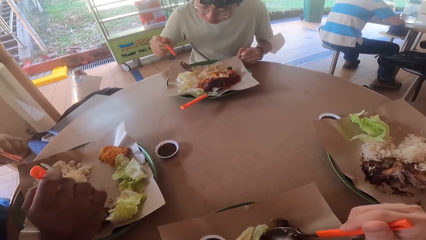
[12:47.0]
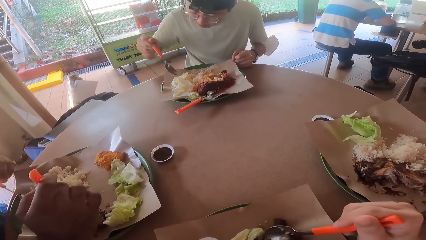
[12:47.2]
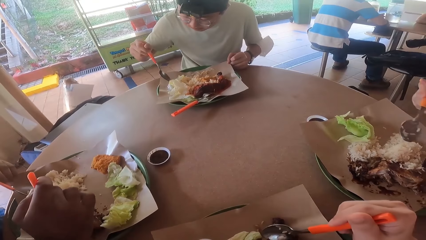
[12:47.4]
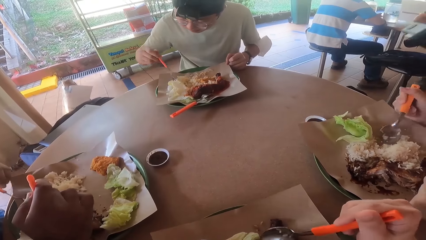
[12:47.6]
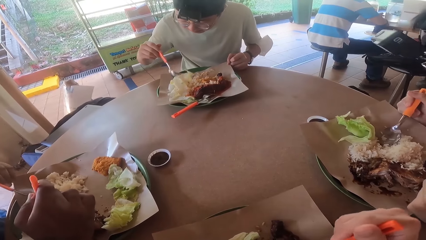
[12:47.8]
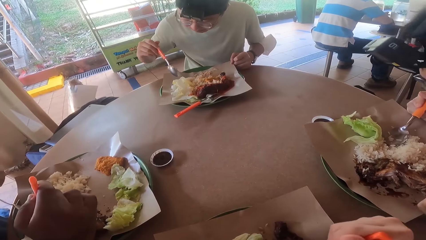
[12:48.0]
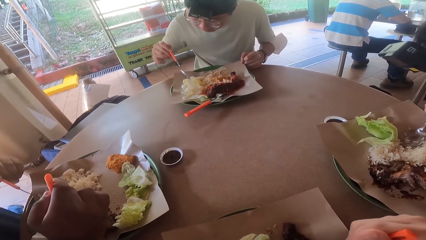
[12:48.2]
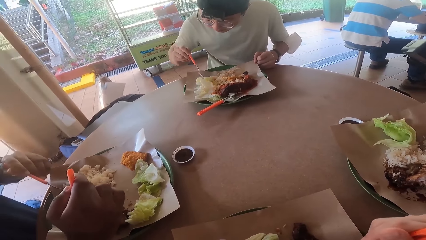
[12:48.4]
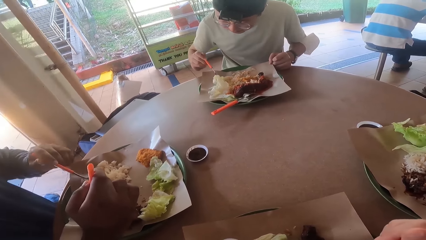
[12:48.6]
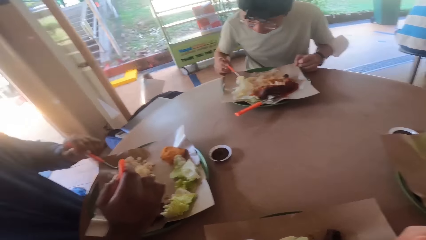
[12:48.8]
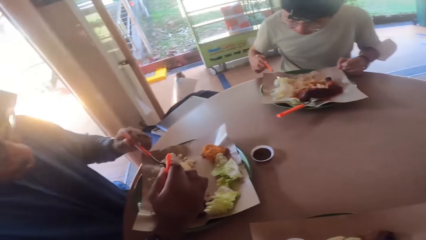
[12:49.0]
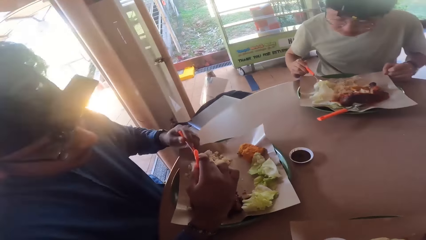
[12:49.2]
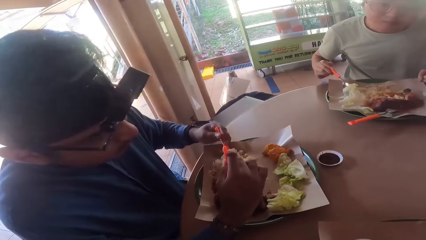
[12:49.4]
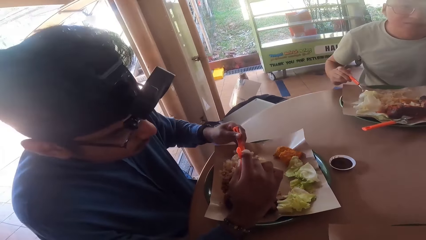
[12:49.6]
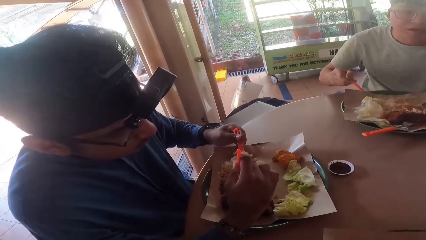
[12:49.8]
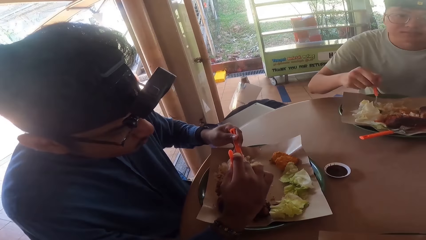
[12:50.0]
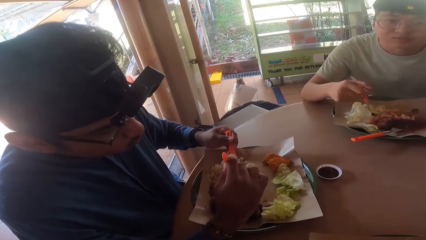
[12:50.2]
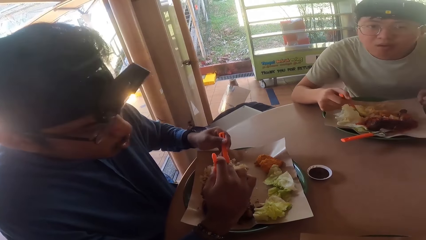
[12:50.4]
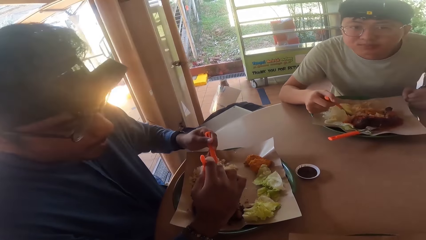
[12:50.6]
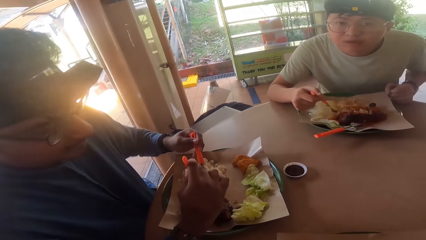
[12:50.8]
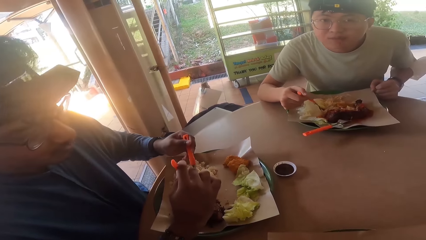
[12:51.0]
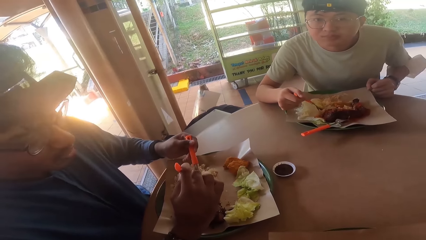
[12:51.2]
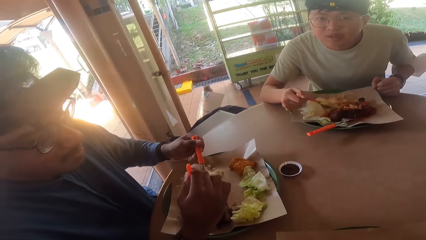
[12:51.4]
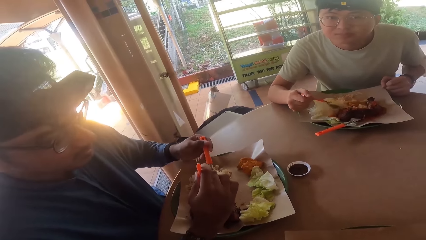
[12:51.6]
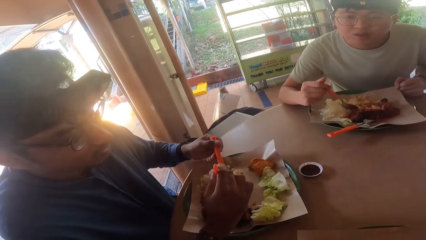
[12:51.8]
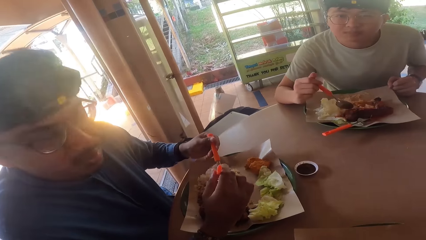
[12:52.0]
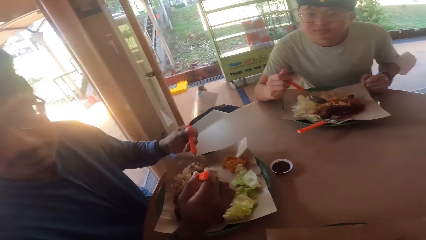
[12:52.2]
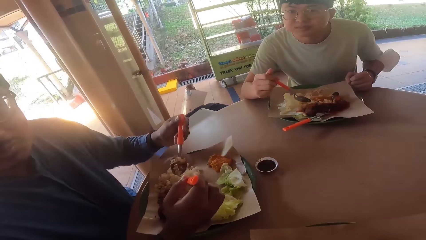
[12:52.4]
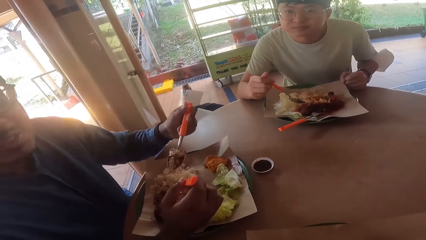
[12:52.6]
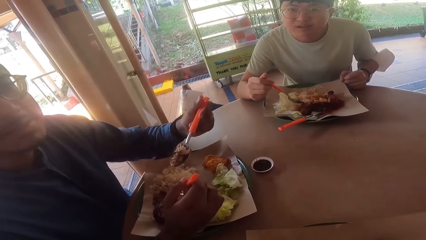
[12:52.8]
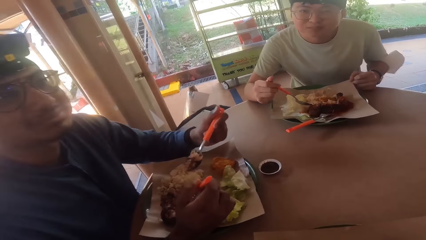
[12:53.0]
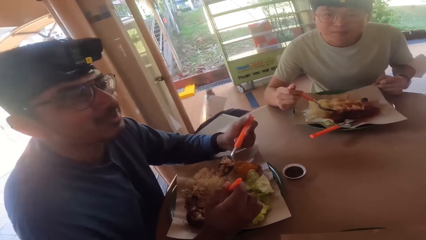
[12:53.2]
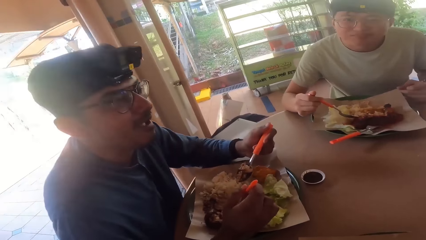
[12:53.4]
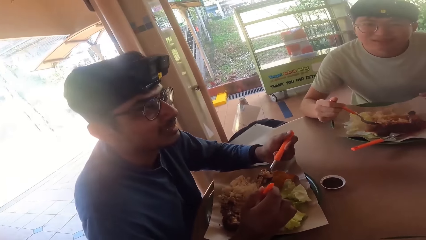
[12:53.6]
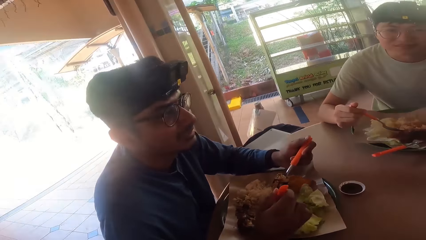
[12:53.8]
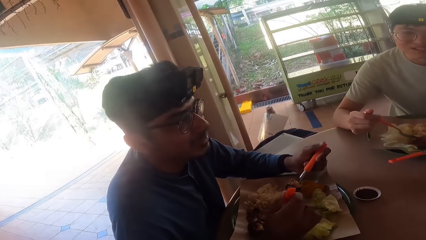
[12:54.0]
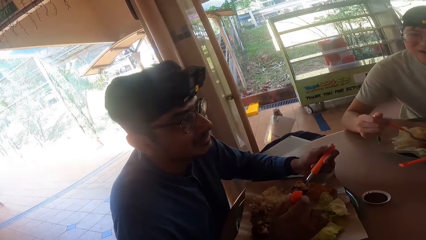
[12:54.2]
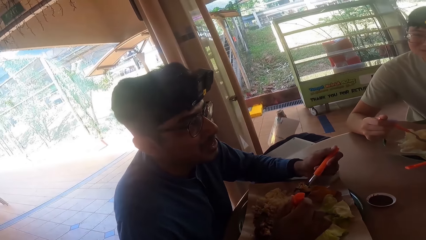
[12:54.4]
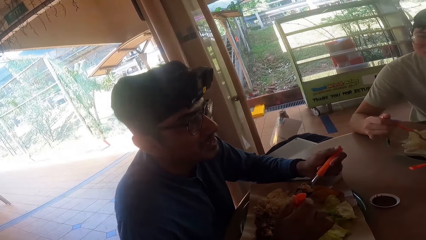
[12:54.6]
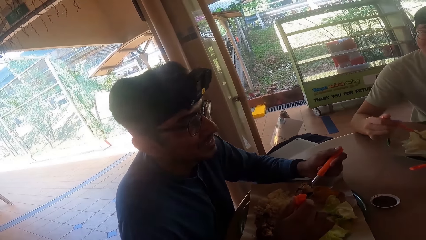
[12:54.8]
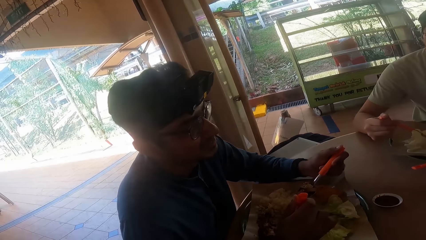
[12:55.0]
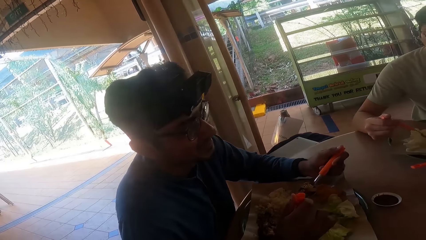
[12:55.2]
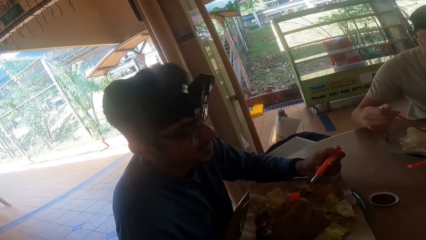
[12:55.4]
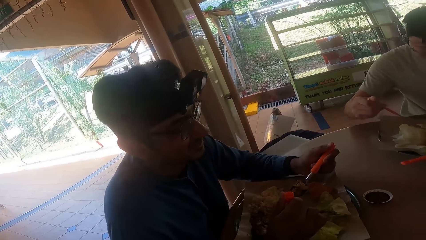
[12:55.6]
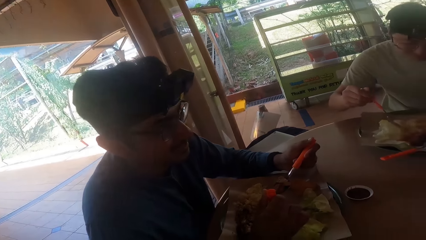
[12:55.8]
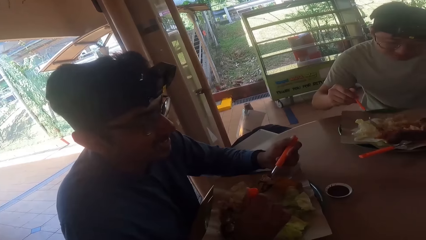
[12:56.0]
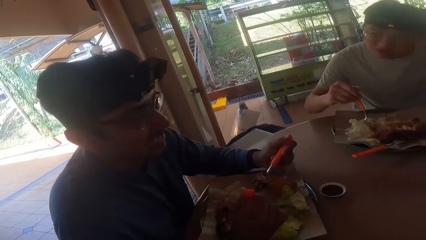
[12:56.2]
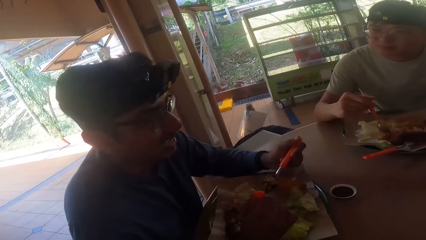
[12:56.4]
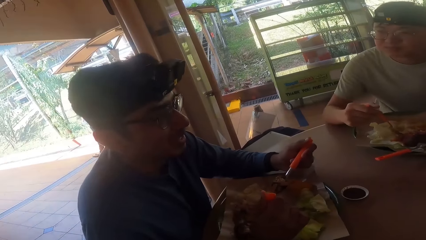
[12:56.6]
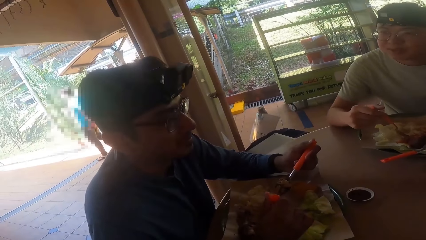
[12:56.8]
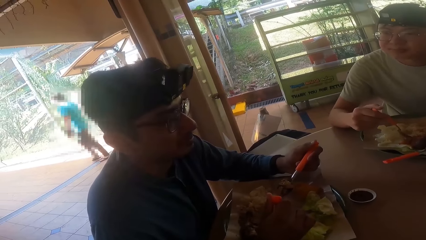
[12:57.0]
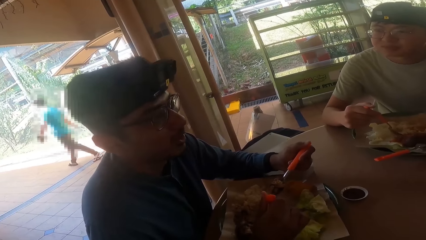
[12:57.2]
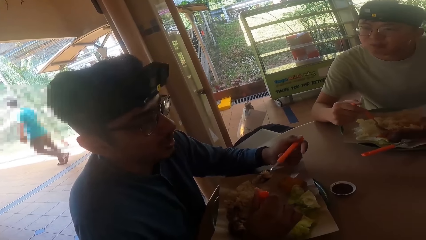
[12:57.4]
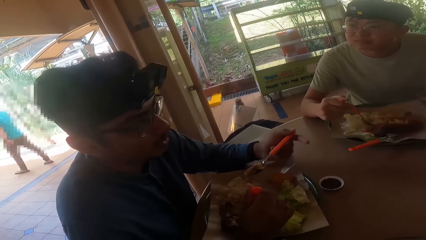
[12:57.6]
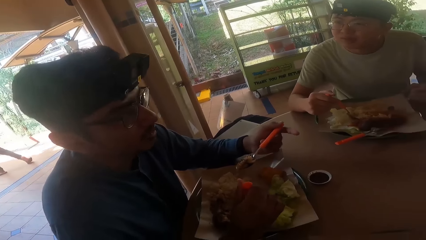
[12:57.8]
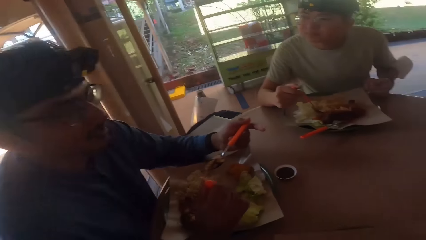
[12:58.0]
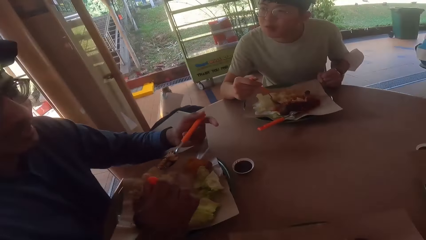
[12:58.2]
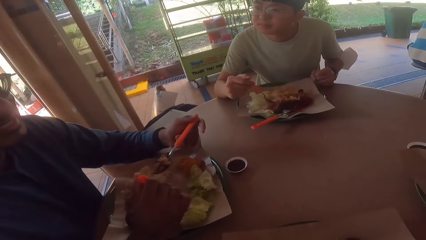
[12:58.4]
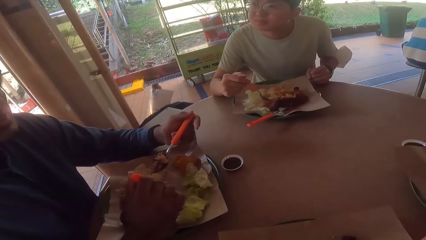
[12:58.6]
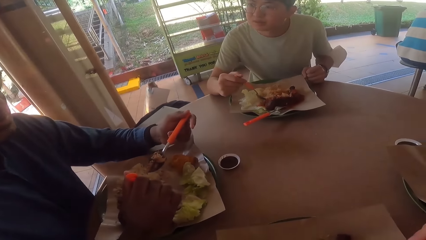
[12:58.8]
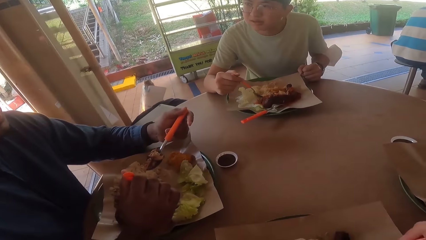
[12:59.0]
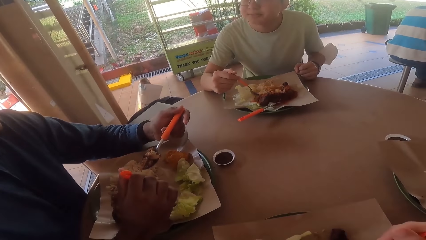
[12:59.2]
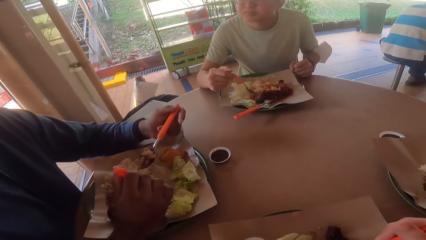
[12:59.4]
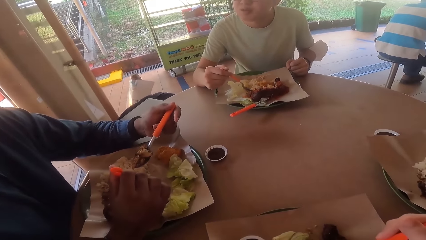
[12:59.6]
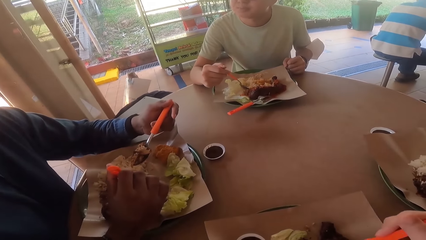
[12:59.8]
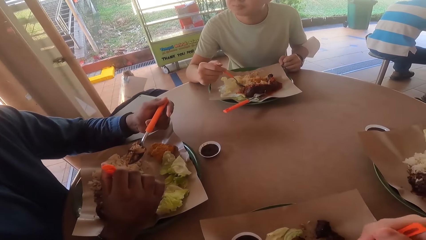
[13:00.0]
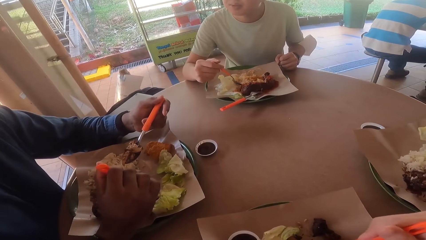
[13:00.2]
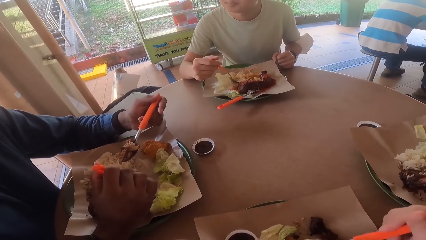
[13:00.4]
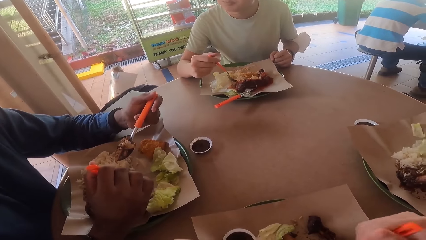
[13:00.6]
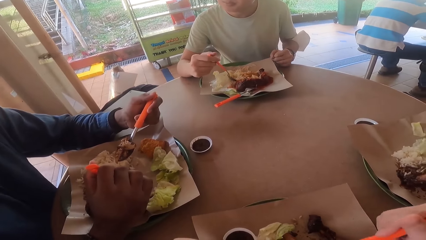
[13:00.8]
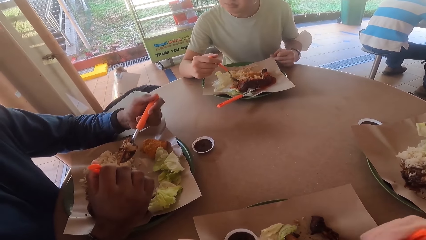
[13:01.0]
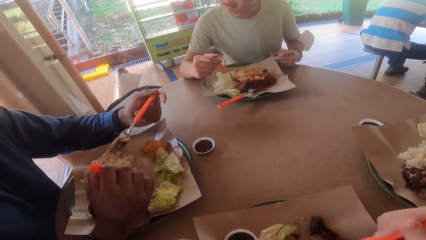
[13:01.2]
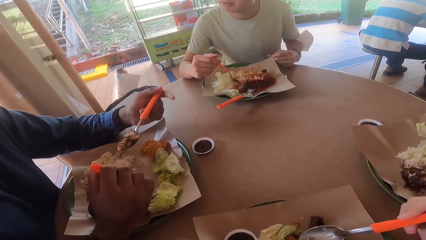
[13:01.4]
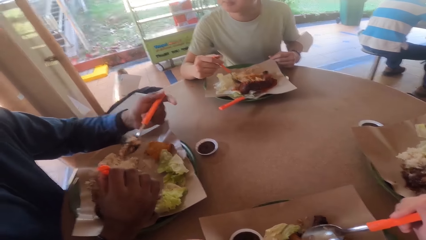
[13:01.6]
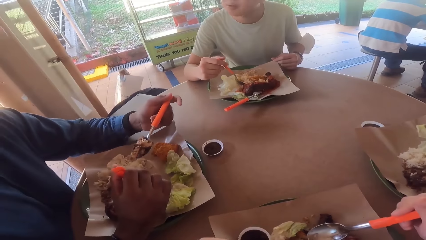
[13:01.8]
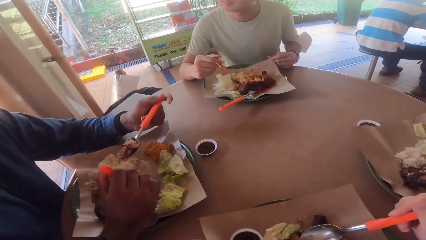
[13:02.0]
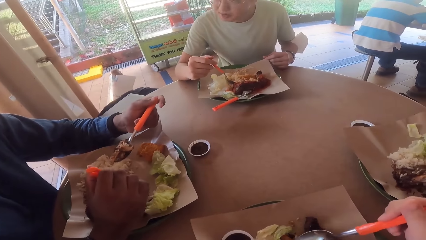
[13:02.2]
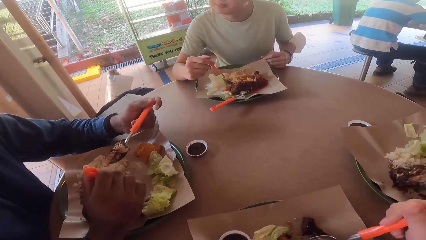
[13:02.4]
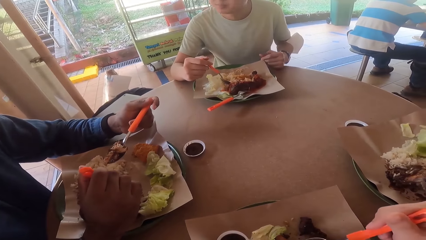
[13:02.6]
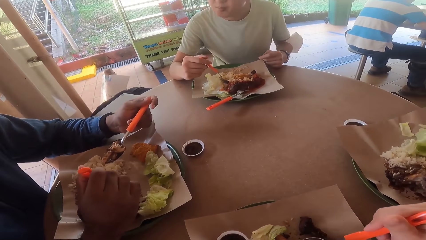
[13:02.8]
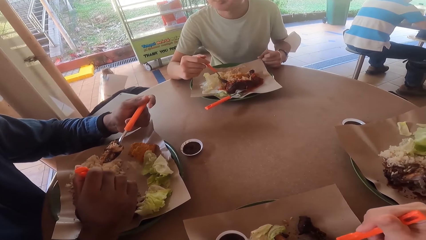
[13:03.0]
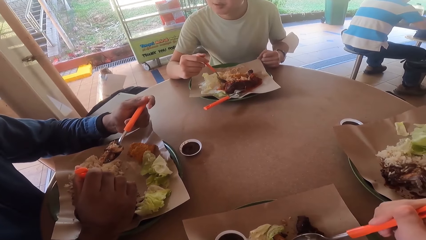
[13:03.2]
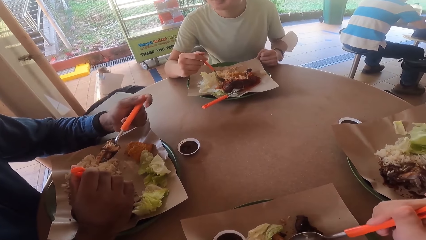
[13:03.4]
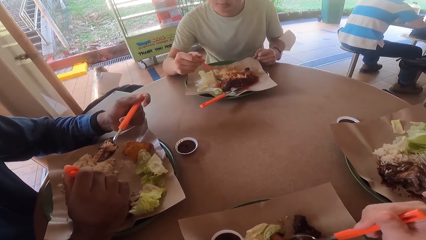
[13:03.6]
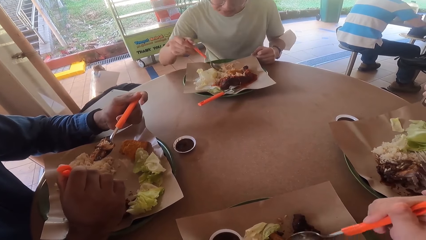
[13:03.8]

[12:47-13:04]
The camera wearer converses with a man. The man holds a spoon.
